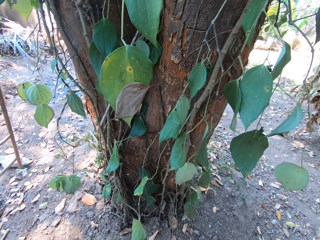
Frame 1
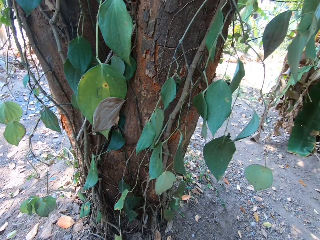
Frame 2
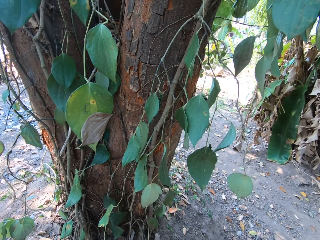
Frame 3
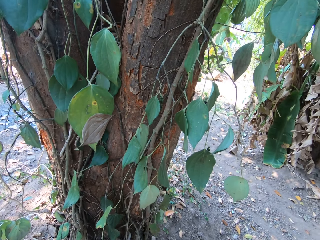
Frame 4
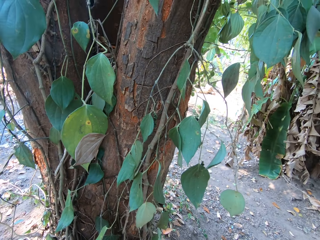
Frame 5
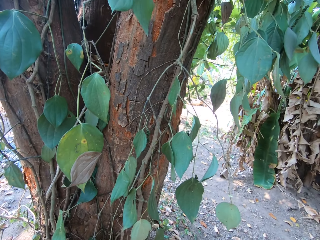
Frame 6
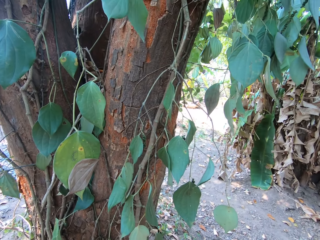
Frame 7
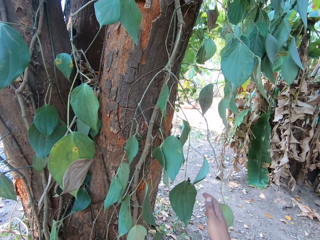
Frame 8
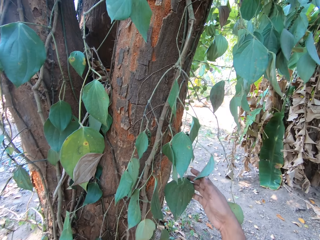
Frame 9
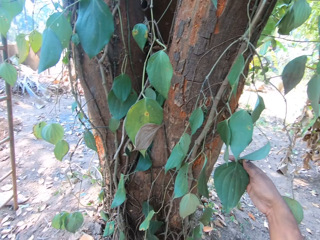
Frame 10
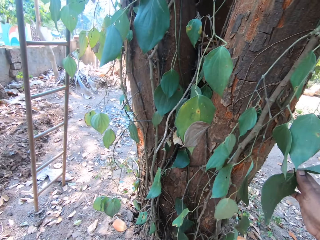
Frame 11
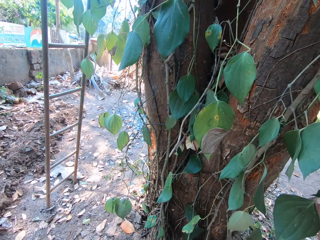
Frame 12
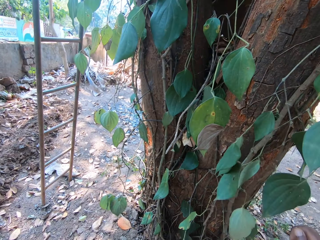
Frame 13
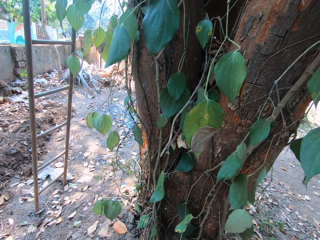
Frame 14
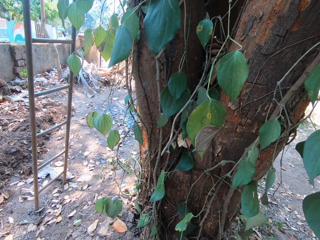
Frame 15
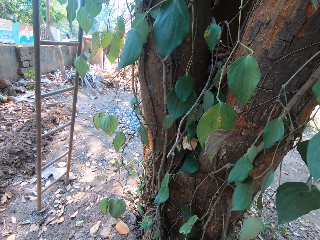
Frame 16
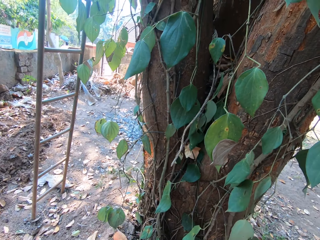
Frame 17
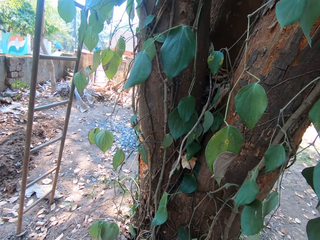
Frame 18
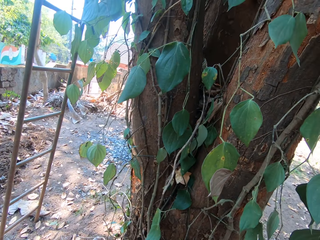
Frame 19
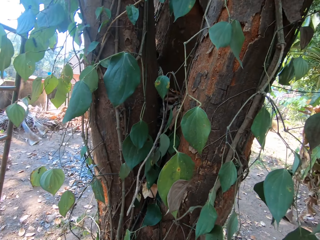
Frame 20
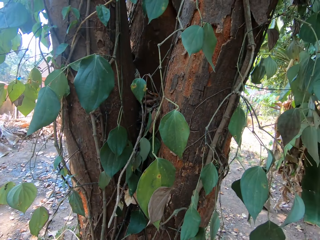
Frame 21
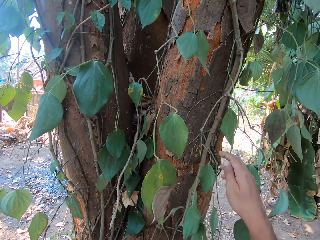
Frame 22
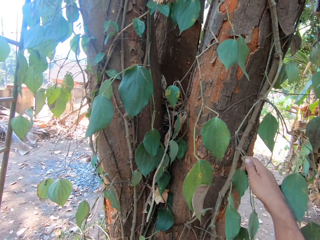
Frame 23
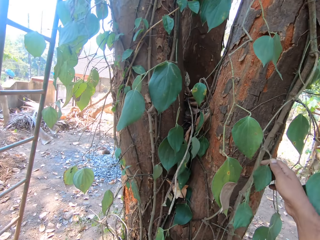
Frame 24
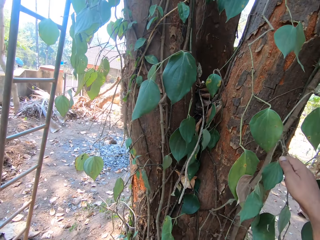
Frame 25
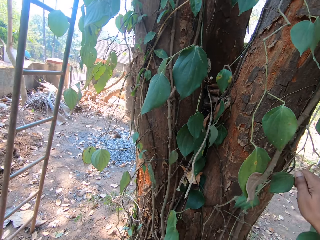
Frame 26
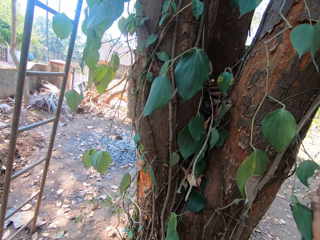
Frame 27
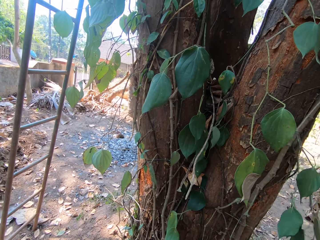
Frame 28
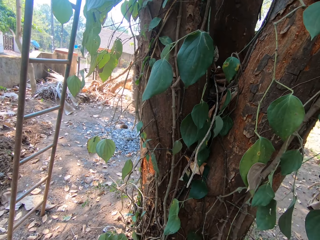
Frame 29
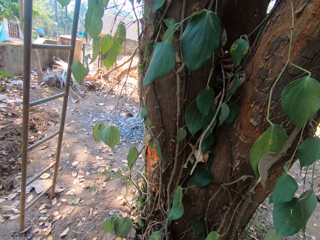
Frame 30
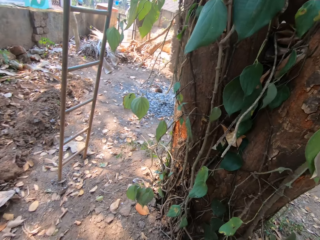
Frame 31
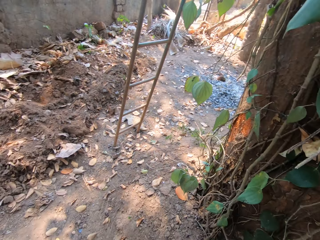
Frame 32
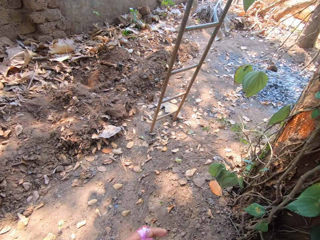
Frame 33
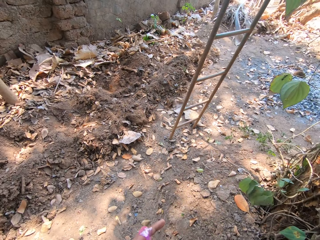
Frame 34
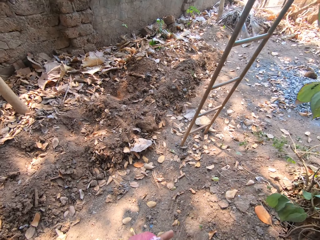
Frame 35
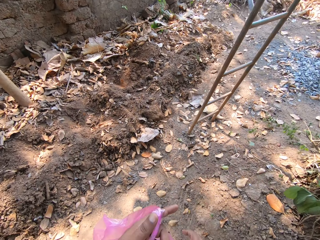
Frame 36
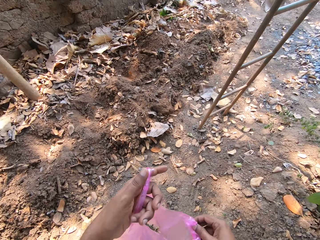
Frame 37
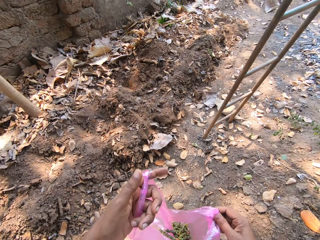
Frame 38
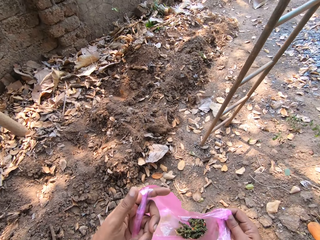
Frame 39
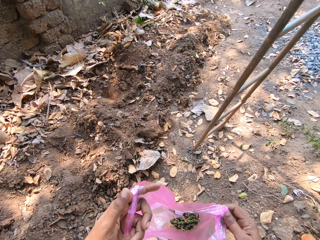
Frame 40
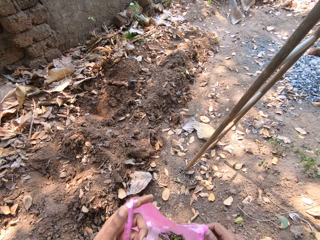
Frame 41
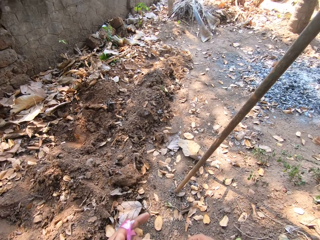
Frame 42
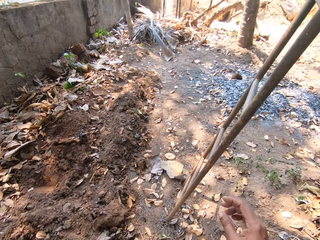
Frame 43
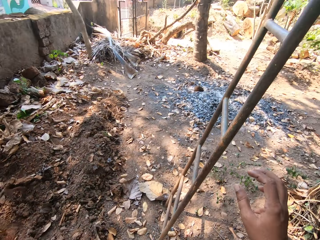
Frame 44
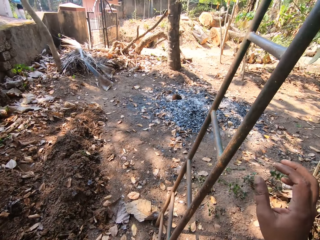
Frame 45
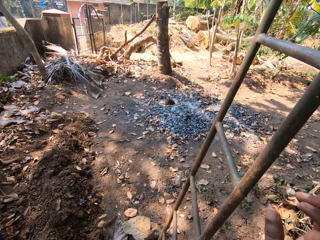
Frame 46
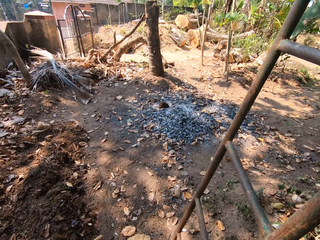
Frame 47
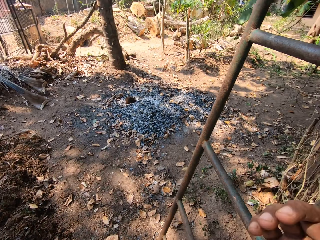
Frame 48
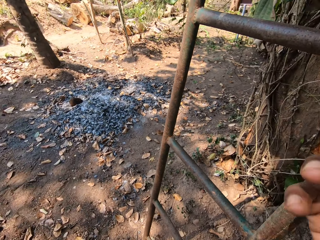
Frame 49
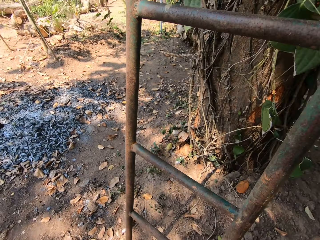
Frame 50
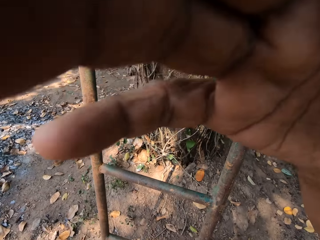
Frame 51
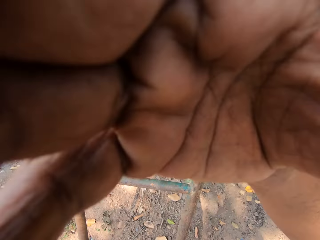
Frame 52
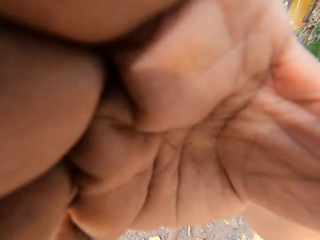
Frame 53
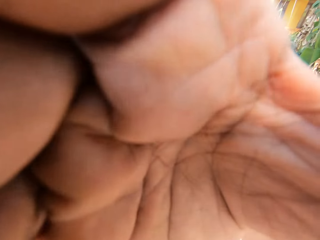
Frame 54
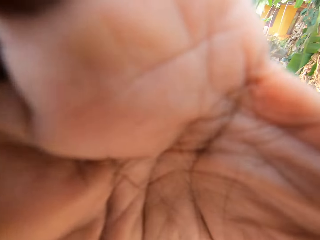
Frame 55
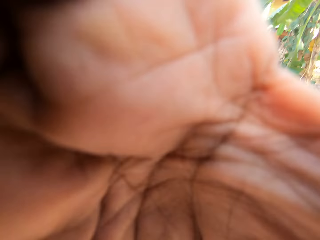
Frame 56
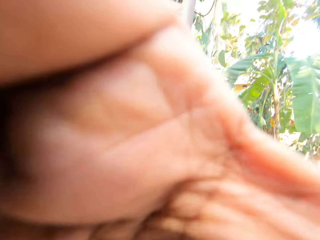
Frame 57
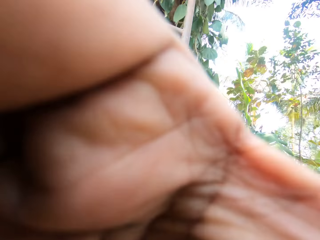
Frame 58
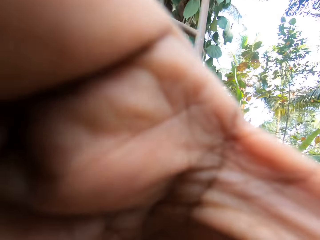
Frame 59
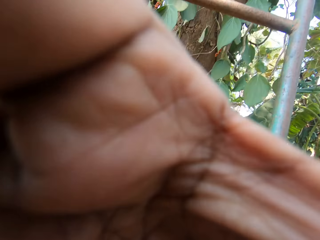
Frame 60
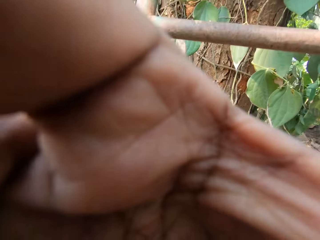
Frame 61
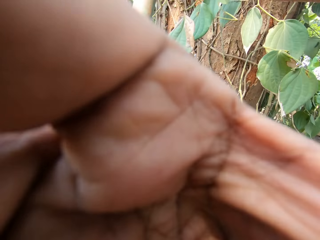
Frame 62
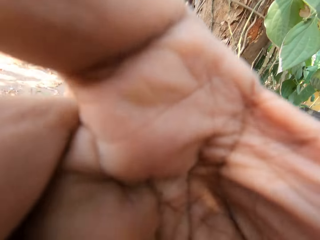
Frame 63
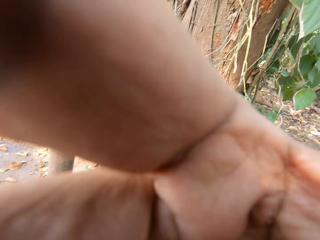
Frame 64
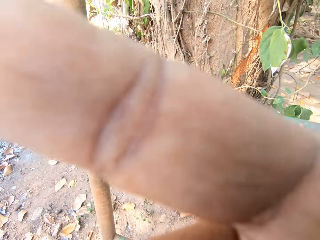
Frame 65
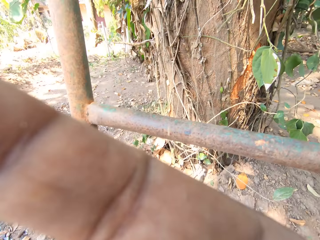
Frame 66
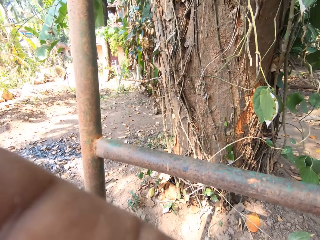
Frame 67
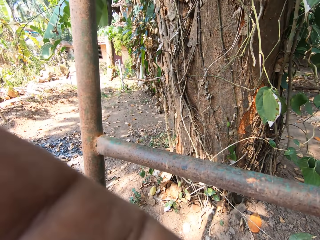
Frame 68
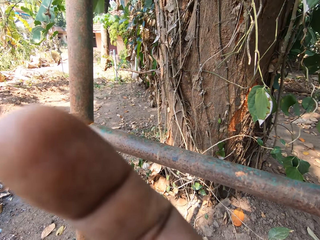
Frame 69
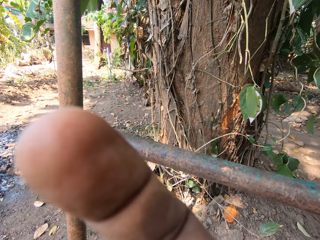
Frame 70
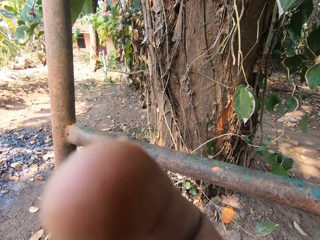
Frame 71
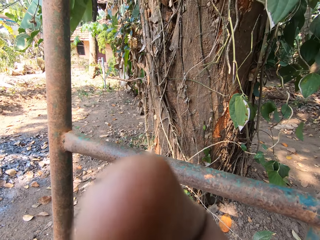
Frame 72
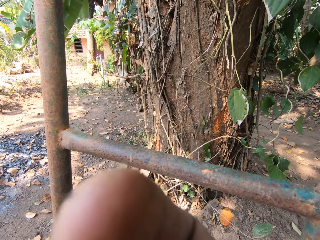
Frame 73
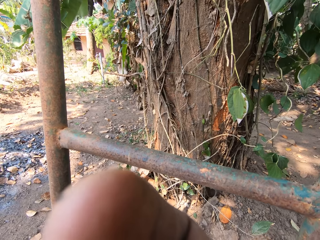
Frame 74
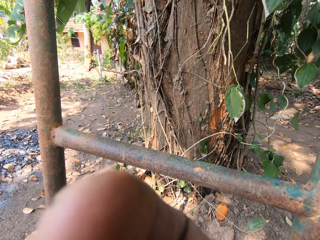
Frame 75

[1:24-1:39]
The camera wearer drops the fruit in his right hand in the plastic bag in his left hand. He plucks fruits from the tree with his right hand. He drops the fruit in his right hand in the plastic bag in his left hand. He plucks fruits from the tree with his right hand. He drops the fruit in his right hand in the plastic bag in his left hand. He opens the plastic bags in both hands. He walks around. He adjusts a head camera on his head with his right hand.

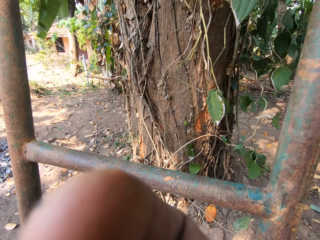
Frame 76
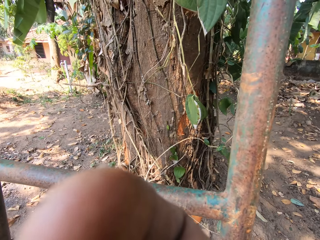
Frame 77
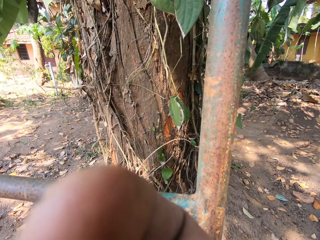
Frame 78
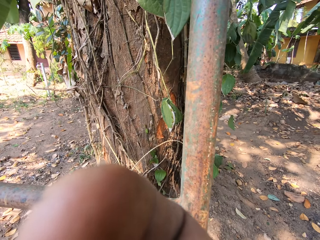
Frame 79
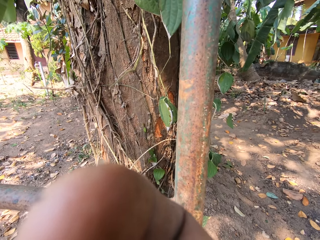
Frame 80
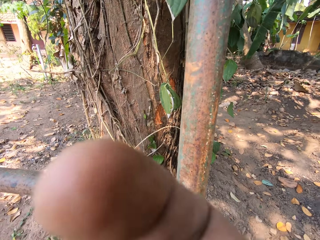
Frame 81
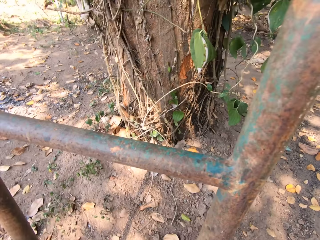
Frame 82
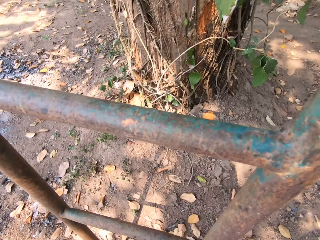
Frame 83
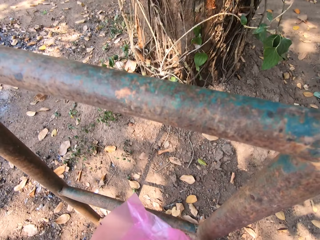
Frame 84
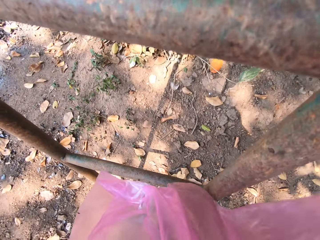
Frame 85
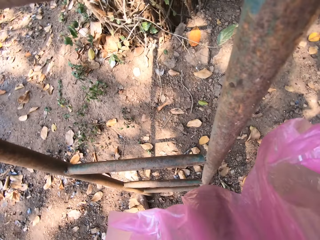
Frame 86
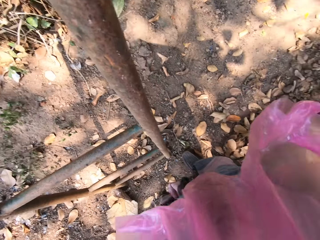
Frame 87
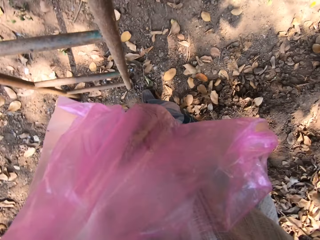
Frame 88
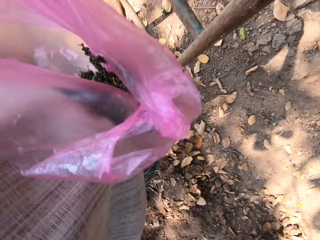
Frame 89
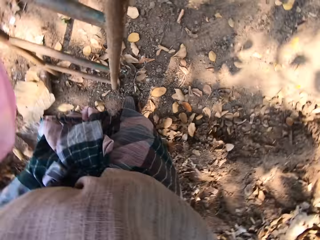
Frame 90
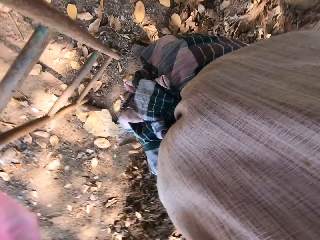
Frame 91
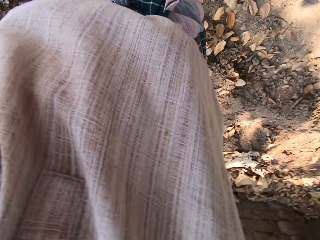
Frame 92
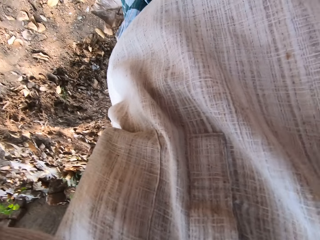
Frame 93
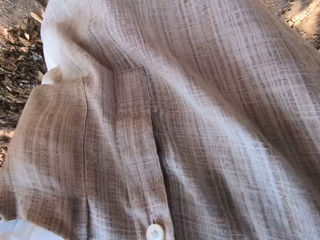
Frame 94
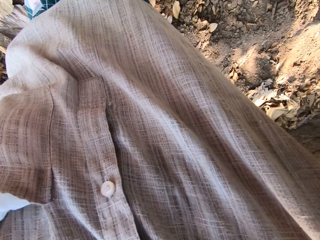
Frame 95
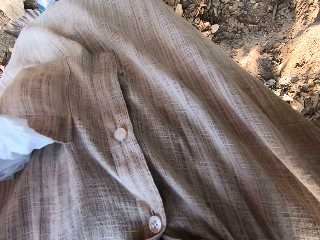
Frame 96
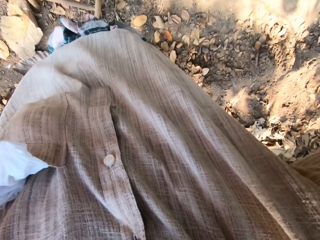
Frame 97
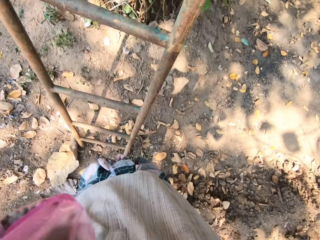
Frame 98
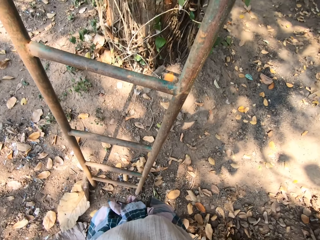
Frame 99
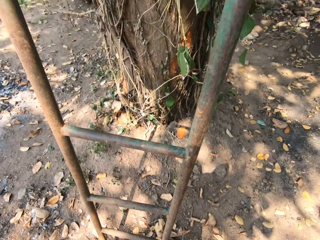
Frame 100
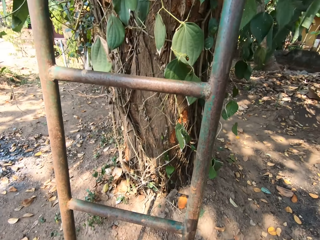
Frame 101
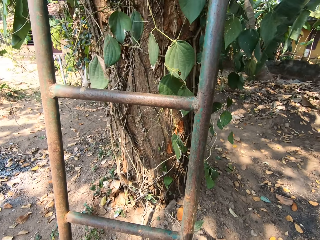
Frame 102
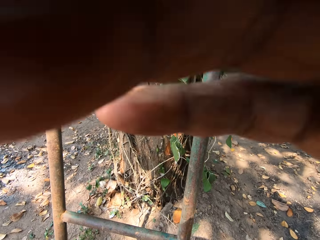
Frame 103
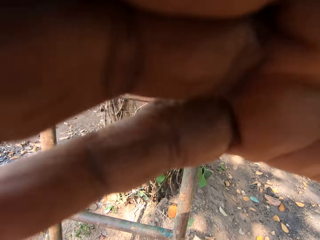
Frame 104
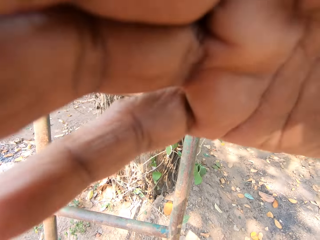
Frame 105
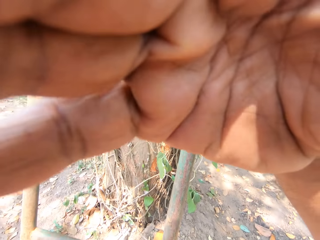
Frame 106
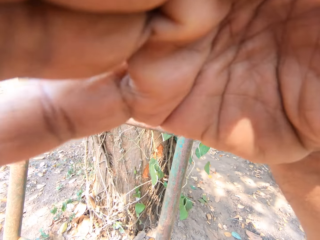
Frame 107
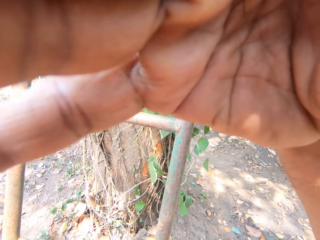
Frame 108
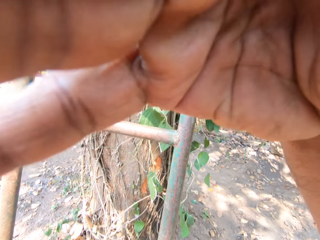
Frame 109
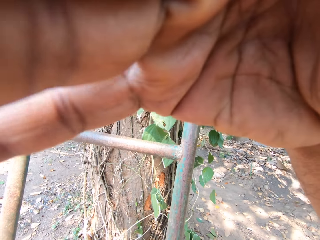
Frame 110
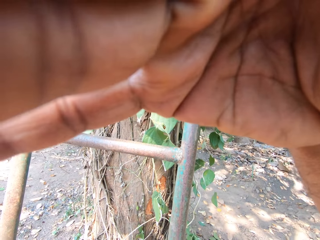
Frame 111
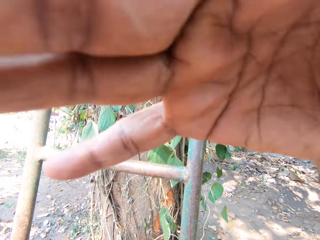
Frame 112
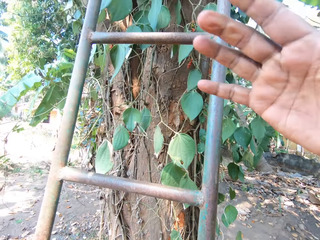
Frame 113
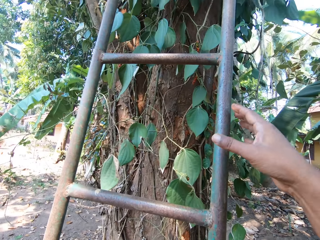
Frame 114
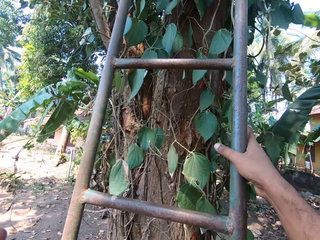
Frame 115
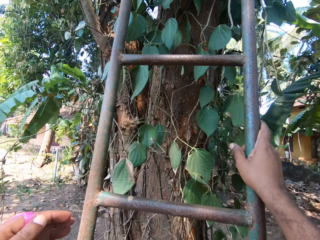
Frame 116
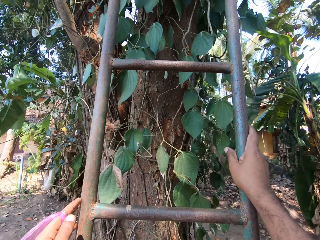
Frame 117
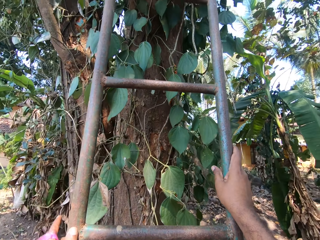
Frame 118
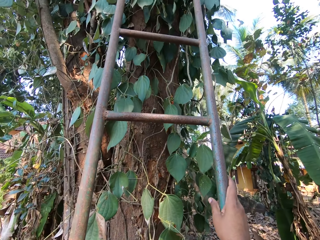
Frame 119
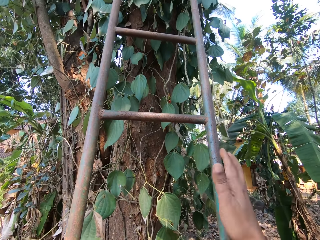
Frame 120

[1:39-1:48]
The camera wearer holds a ladder by the tree with both hands. They climb the ladder.
